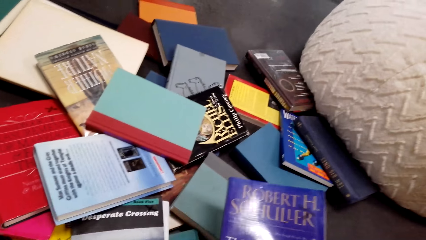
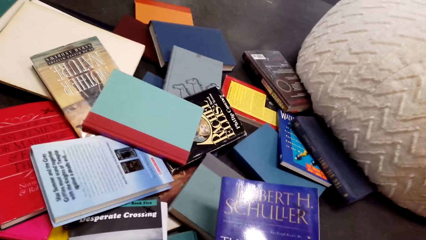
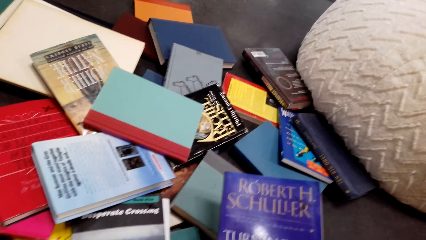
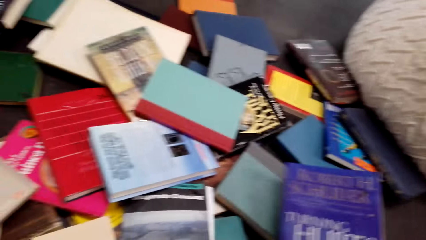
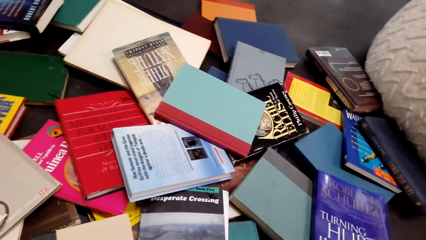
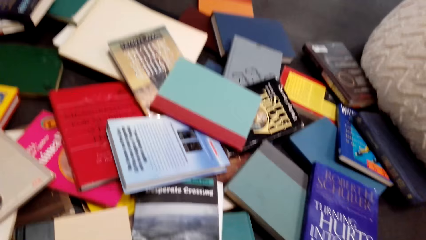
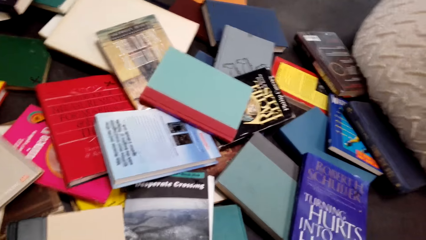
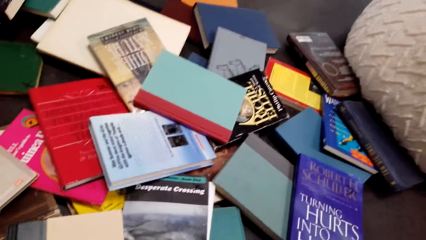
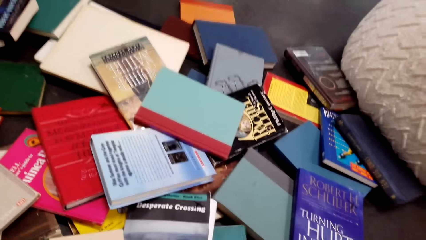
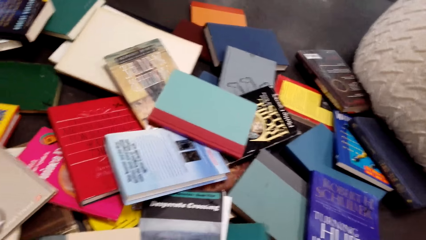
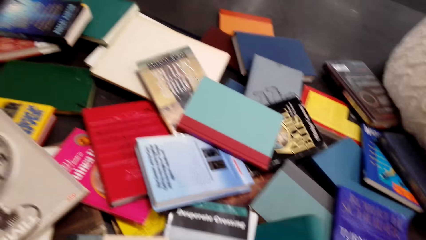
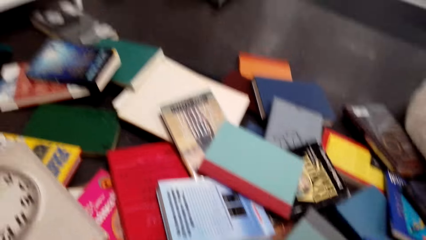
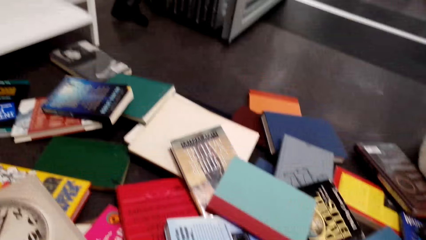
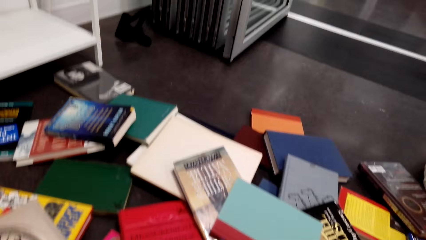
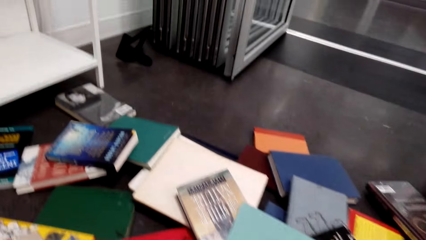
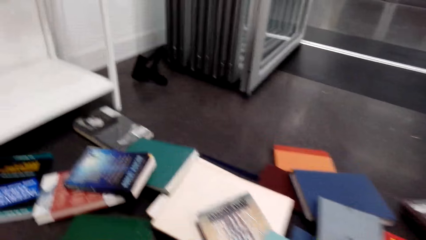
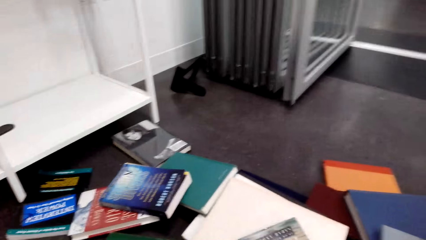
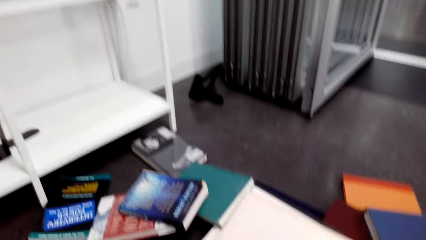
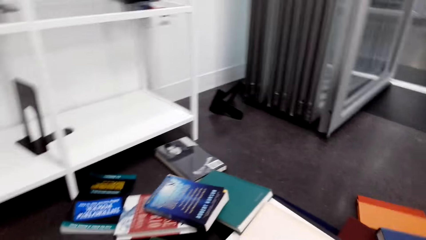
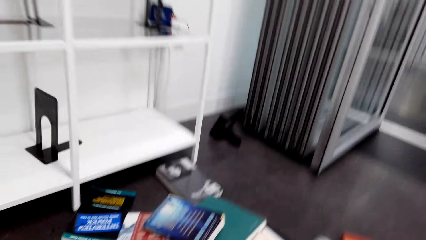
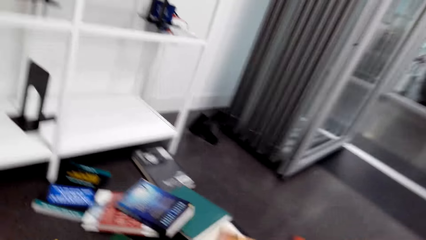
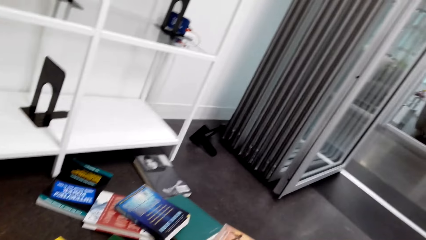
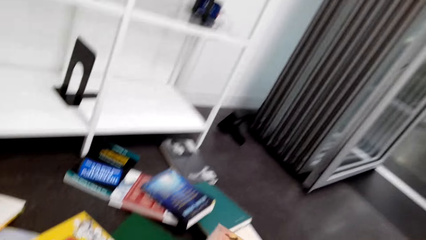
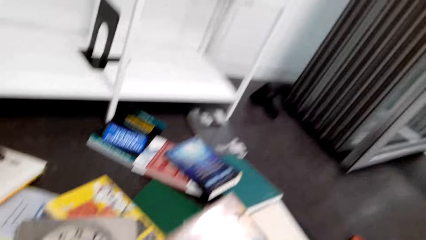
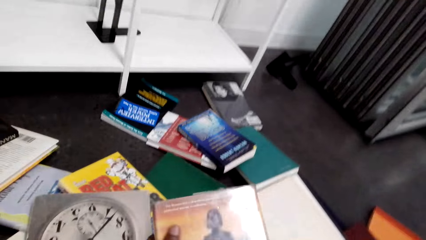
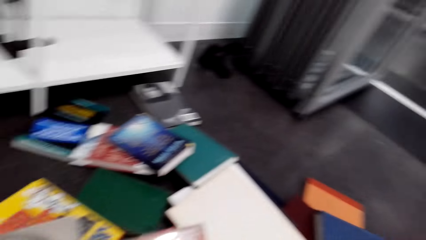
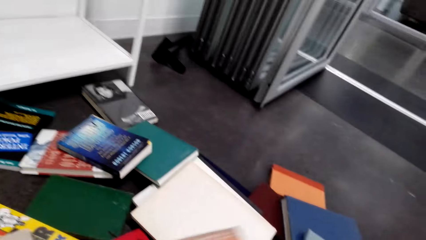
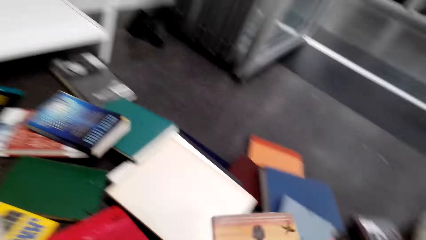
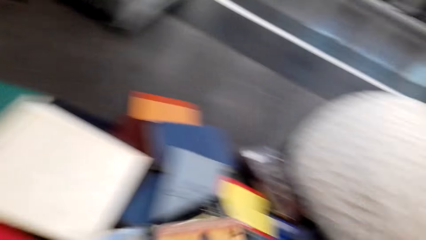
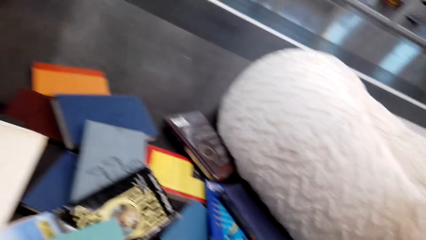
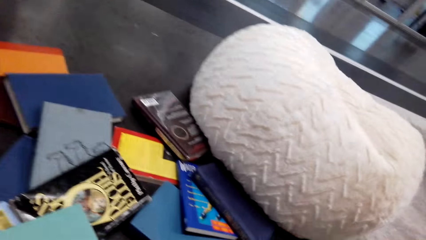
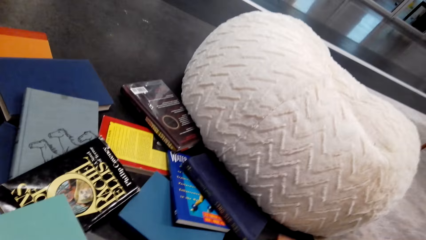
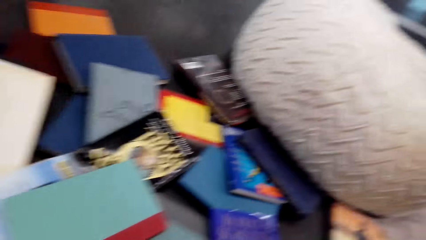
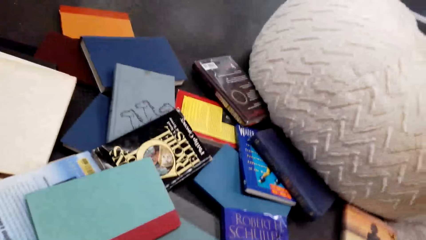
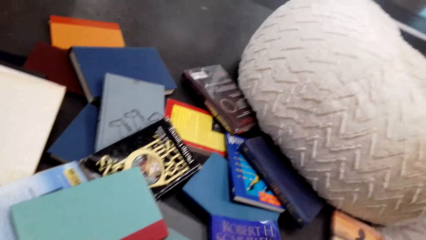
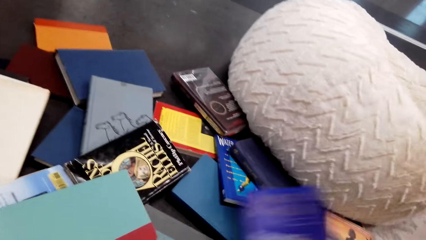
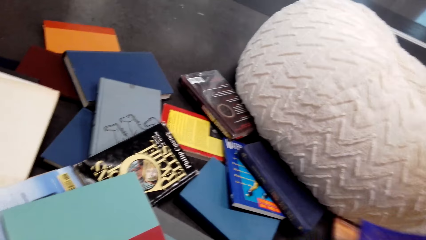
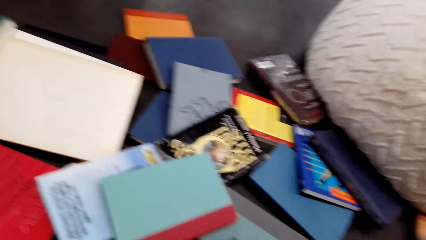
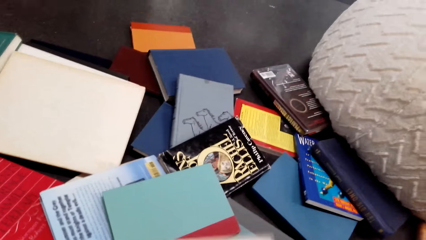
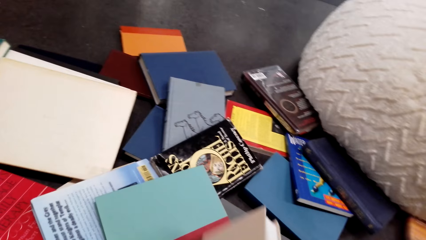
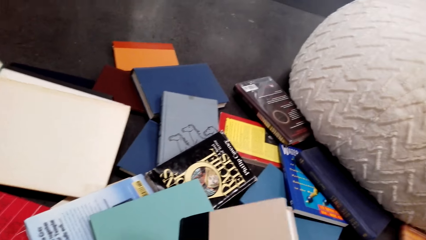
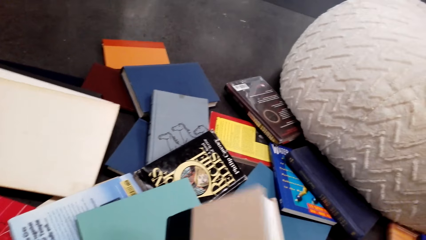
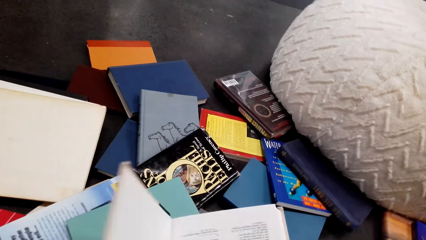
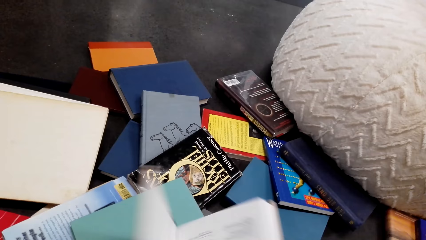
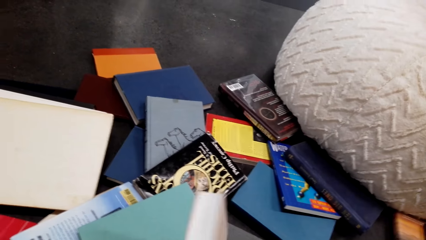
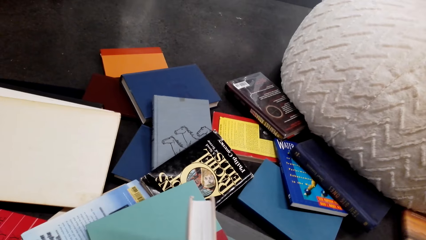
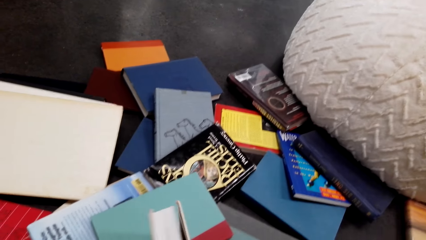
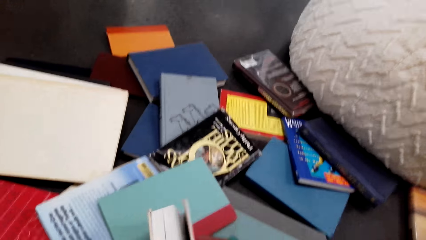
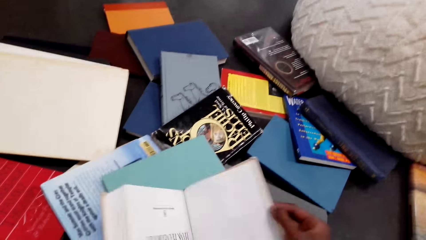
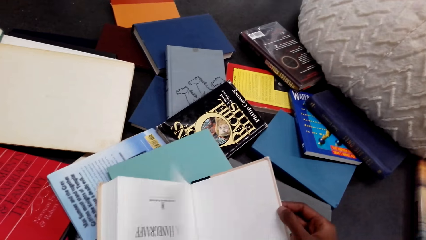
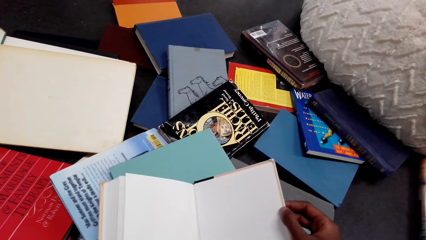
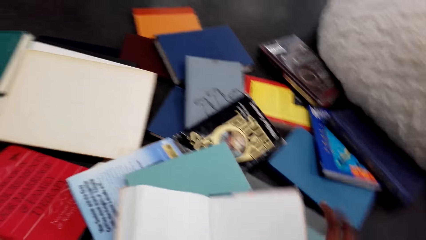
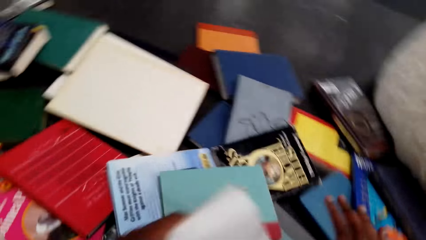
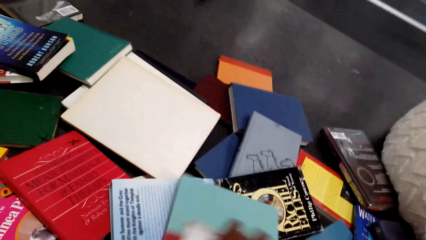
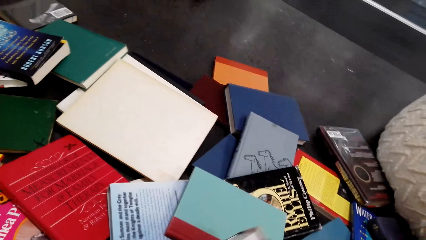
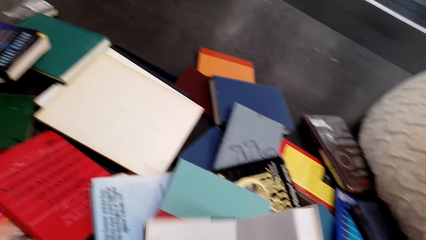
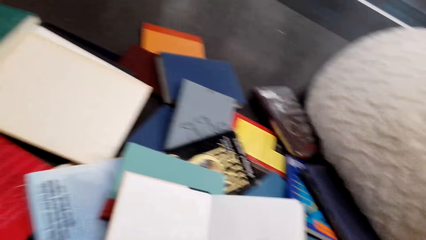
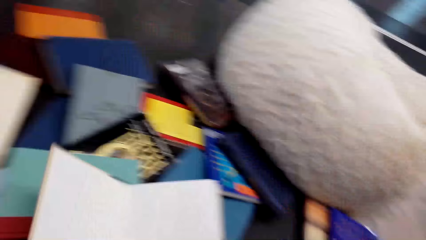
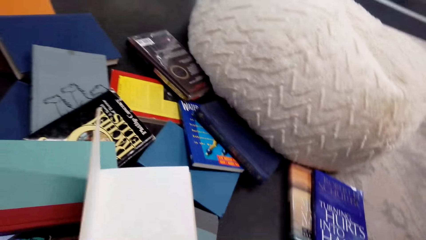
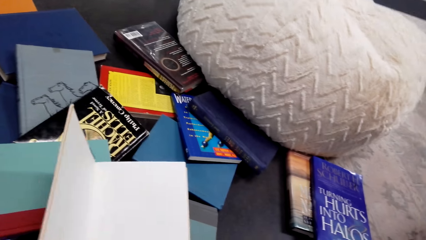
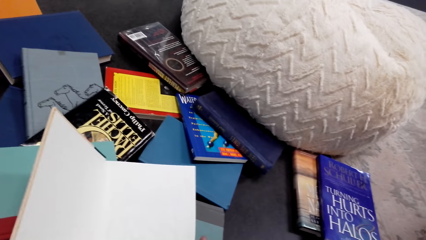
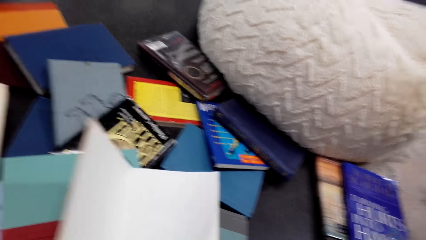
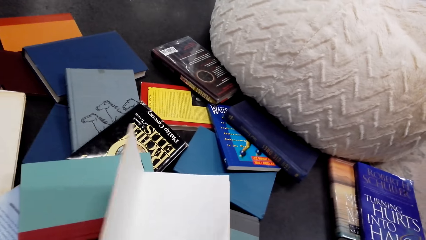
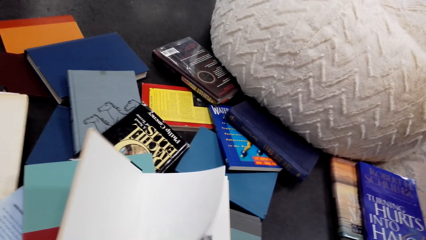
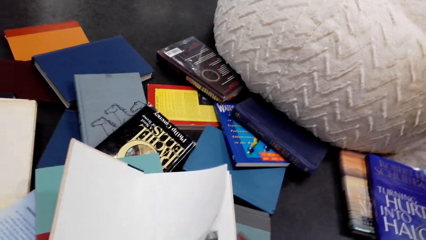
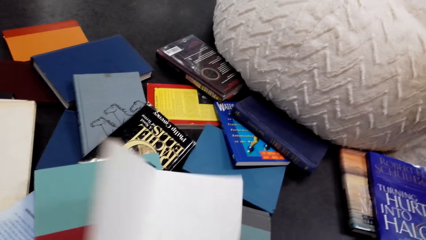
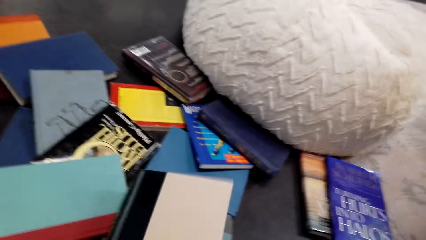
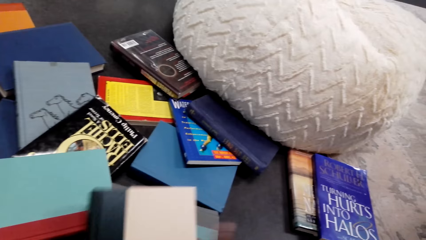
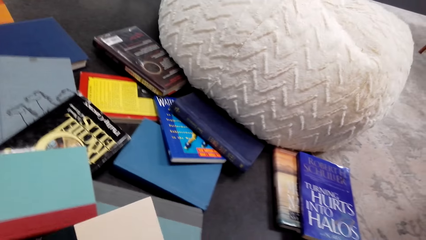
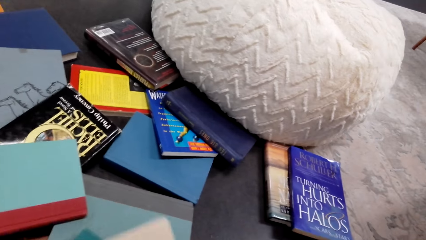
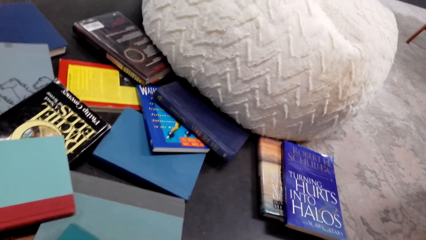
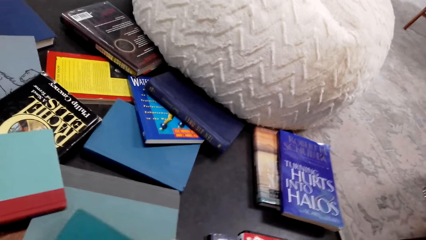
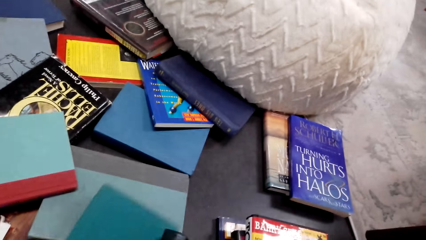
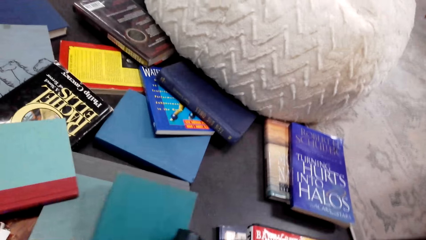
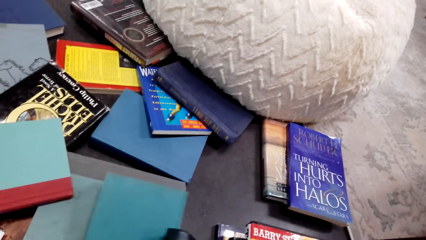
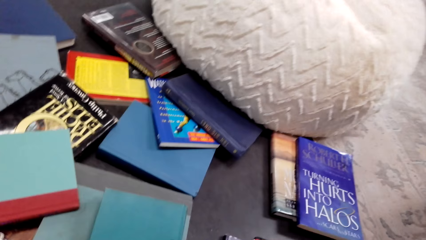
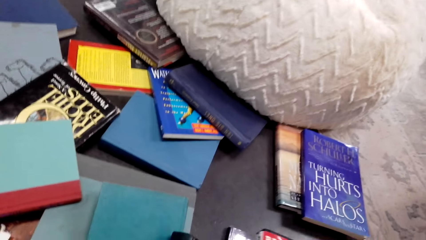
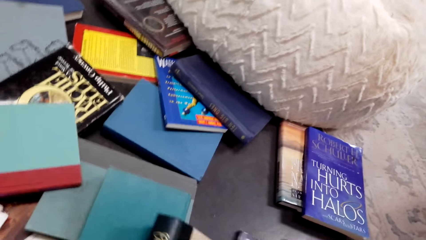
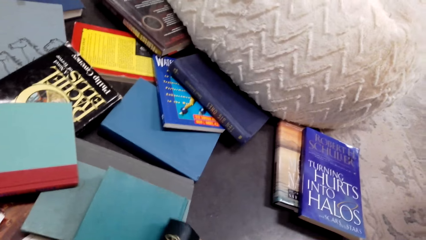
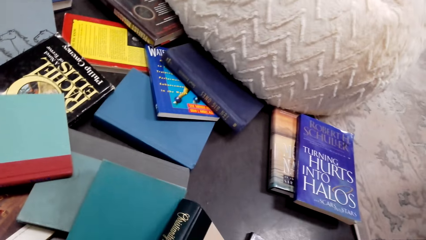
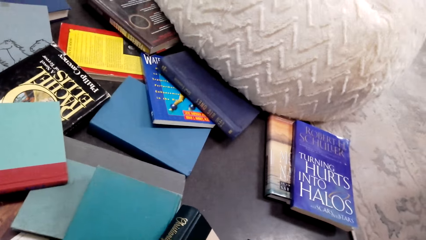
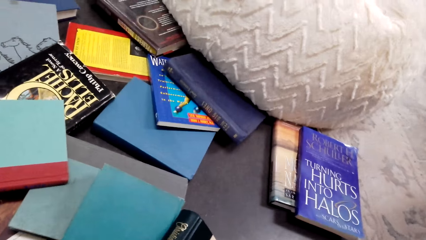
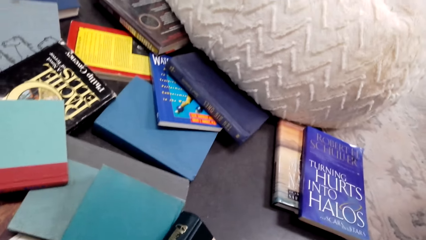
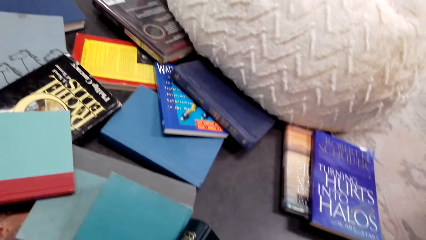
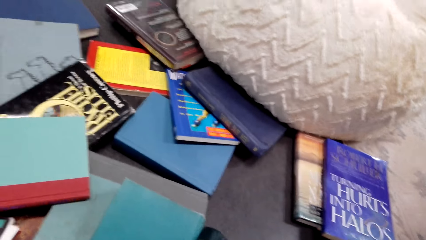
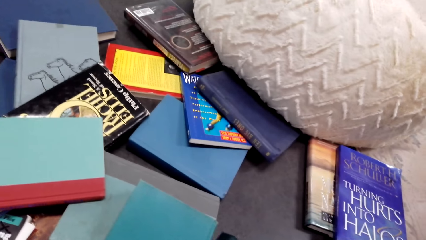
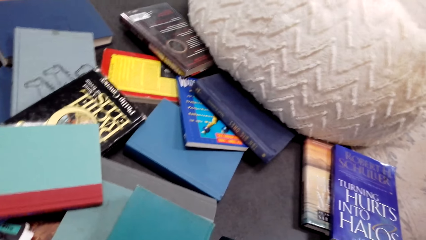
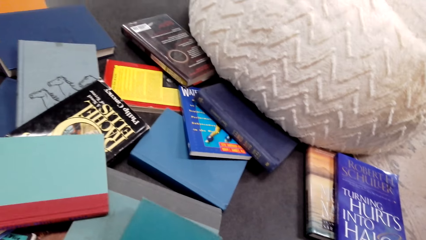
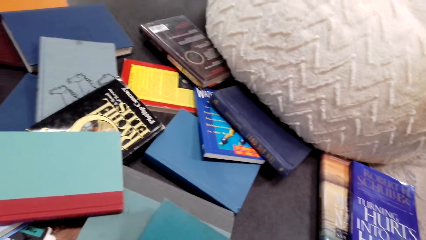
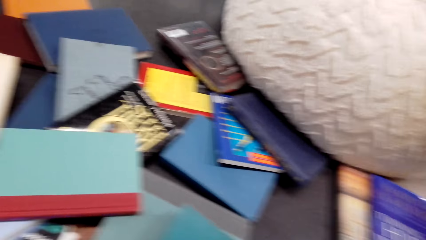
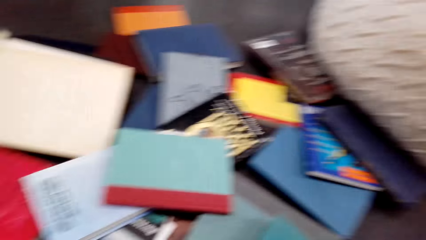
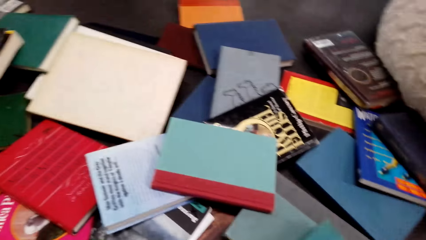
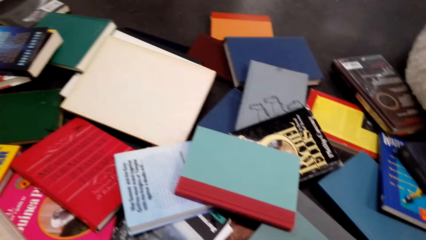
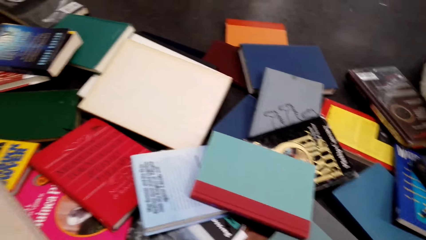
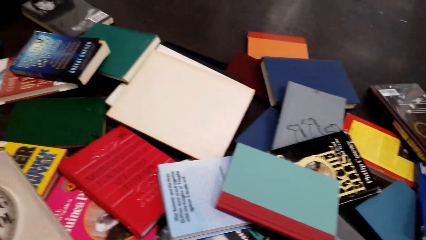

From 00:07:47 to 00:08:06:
The camera wearer peruses through a book. They put the book on the floor. They look for a book on the floor.
